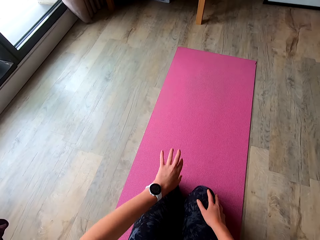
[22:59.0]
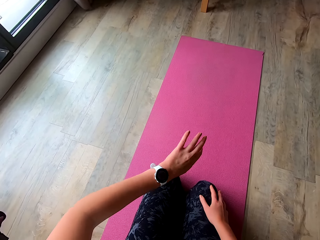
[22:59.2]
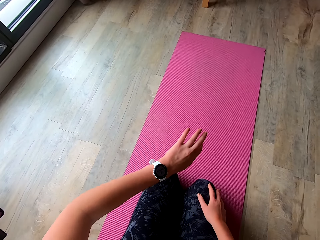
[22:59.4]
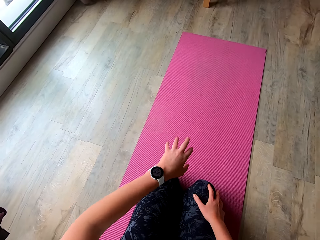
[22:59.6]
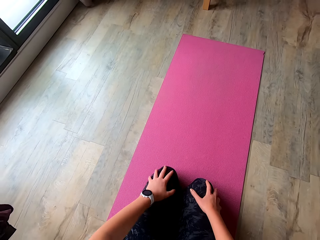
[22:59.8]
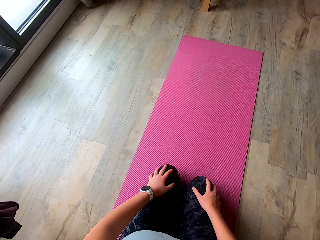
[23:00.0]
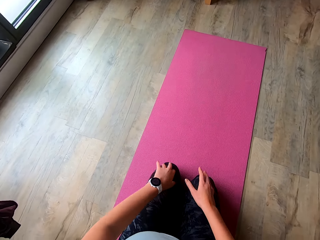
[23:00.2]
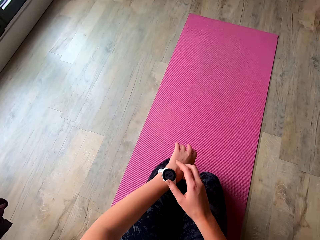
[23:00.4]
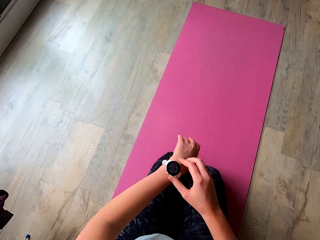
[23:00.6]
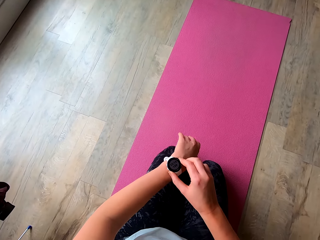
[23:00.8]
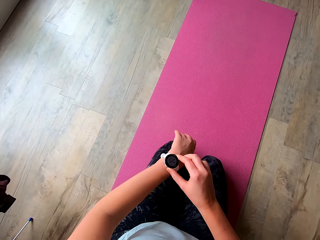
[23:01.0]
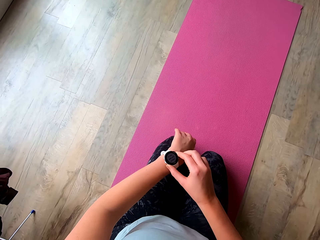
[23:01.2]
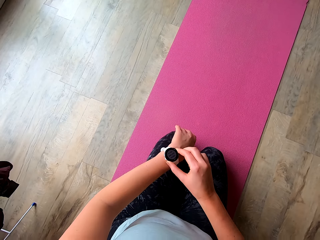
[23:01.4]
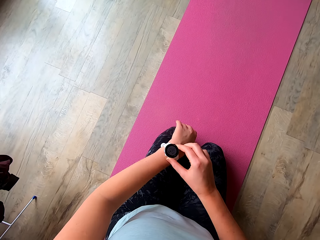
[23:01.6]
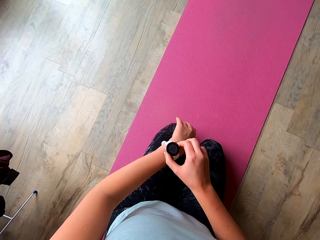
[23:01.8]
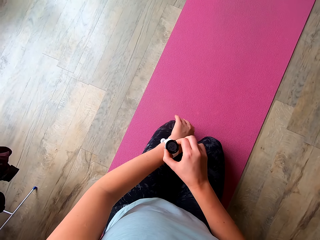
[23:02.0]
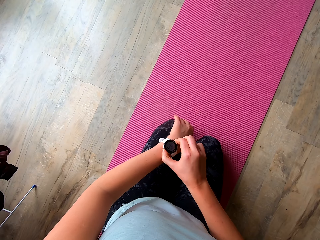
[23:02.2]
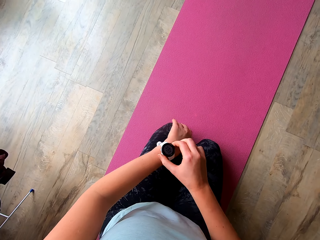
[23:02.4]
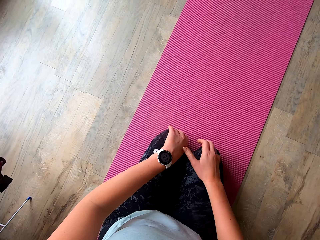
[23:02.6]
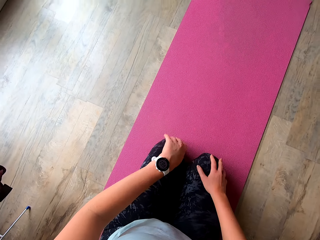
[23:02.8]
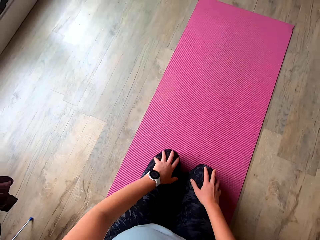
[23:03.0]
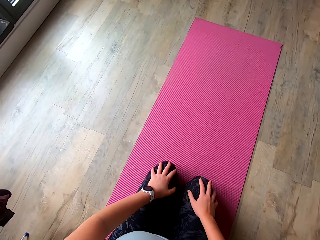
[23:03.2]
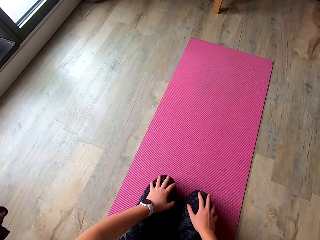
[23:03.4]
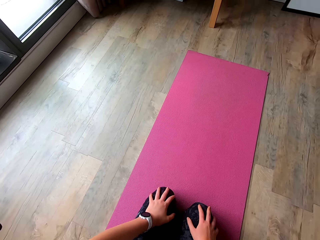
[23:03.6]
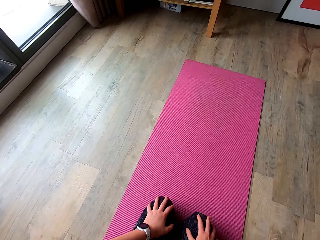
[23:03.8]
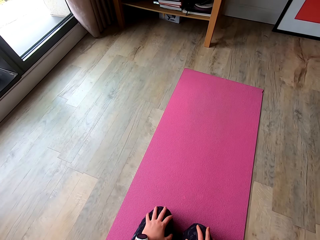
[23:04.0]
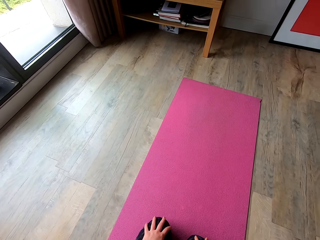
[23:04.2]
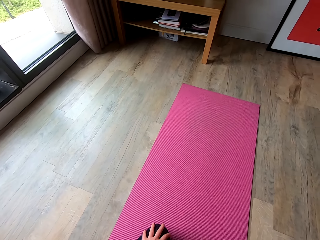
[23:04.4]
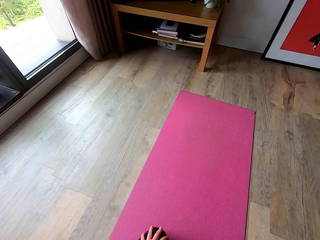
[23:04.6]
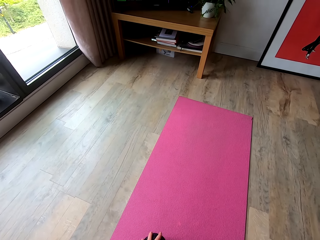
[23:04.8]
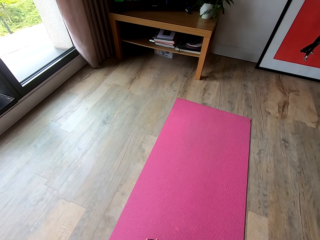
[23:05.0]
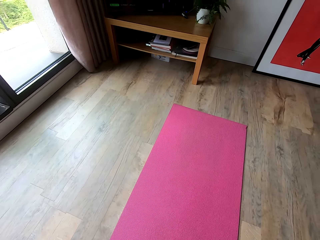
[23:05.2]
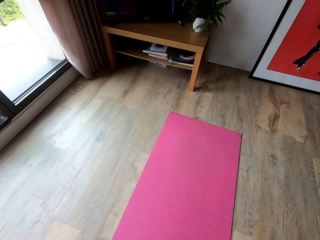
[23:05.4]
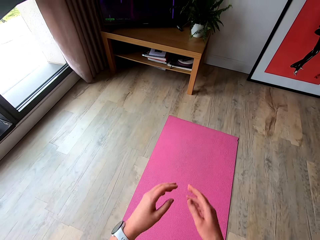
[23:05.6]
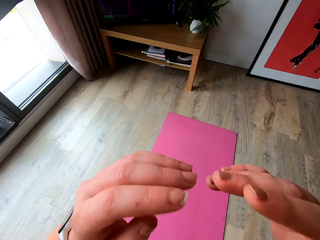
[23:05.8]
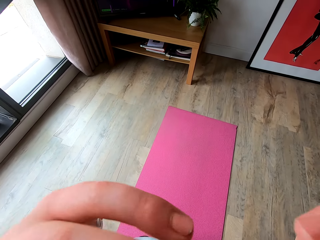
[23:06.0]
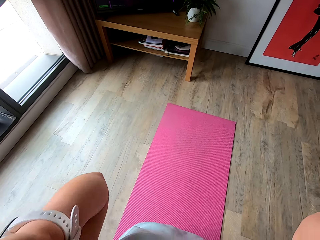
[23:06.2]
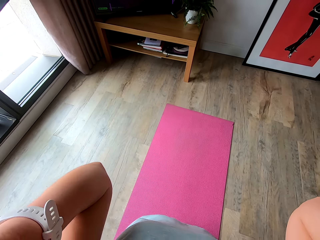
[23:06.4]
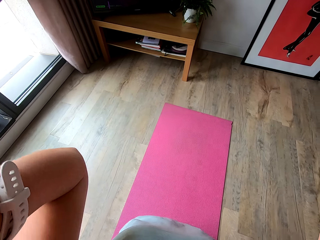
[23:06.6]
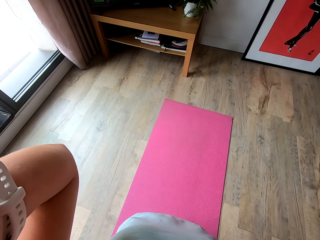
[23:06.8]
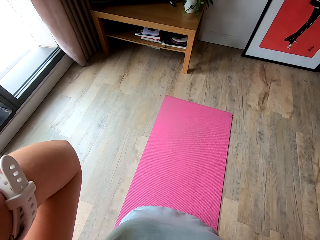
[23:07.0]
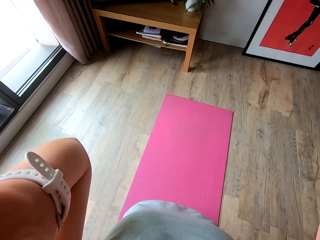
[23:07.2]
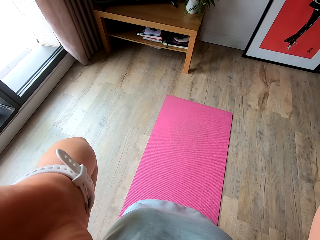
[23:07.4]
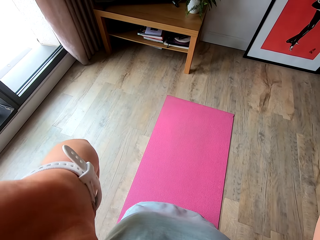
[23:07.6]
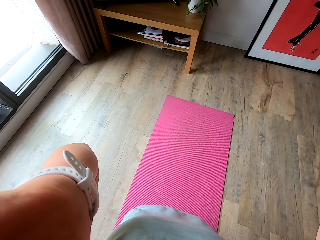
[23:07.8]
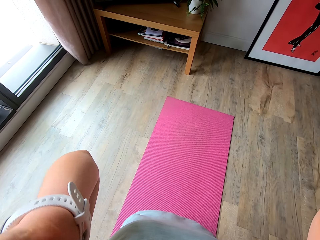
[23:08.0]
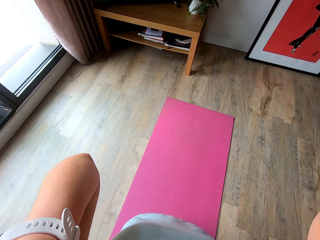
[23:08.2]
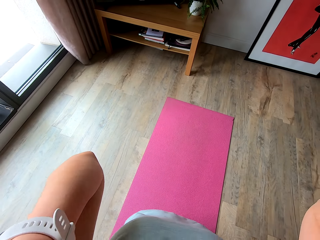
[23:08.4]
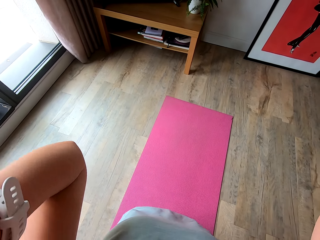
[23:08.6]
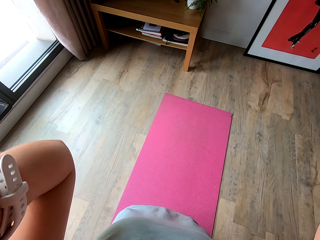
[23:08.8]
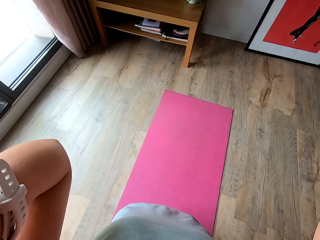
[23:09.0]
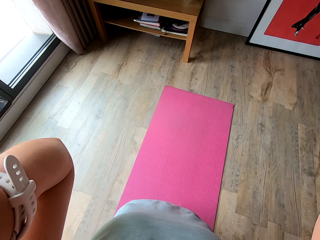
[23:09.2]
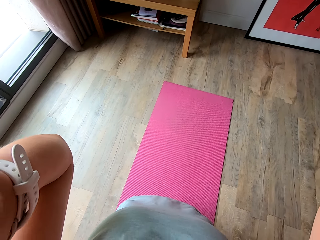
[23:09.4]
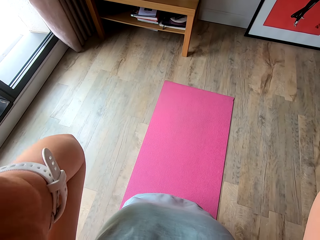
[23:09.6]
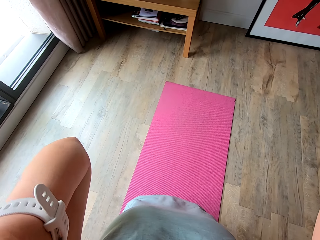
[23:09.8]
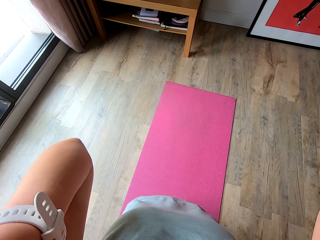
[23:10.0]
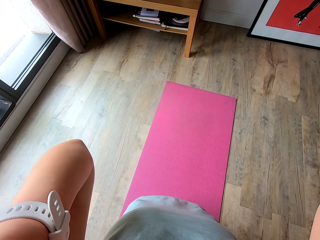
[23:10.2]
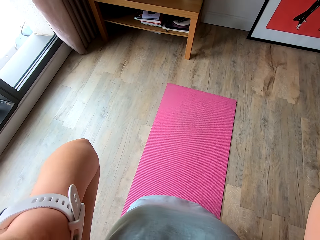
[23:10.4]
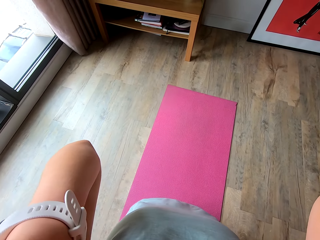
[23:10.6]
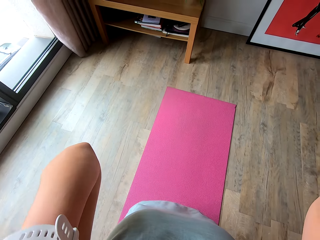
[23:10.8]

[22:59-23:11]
The camera wearer holds her knees with her hands. She looks at the watch in her left hand. She touches the watch in her left hand. She holds her knees with her hands. She adjusts the camera with her hands.

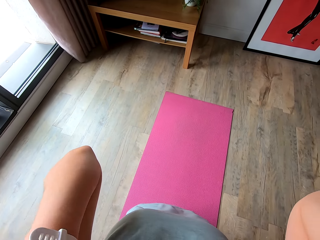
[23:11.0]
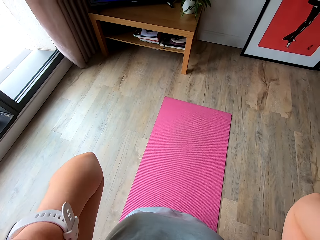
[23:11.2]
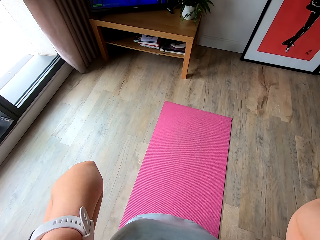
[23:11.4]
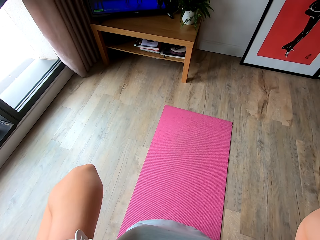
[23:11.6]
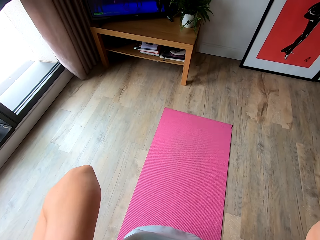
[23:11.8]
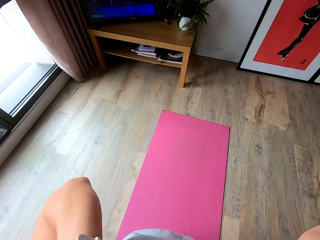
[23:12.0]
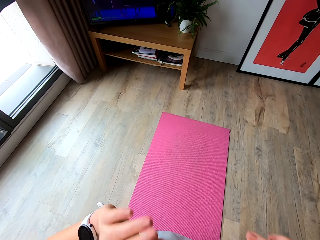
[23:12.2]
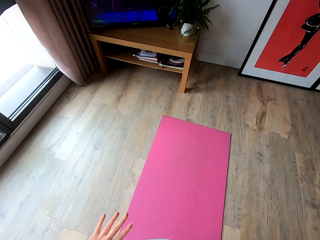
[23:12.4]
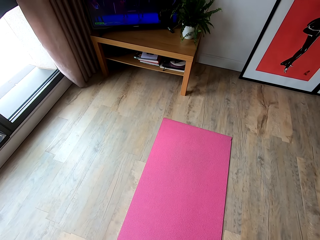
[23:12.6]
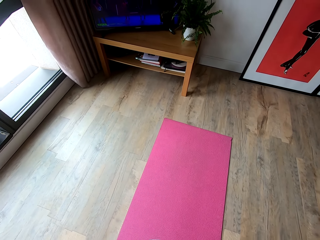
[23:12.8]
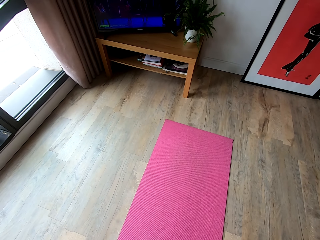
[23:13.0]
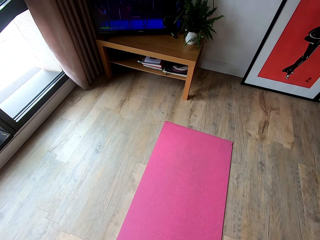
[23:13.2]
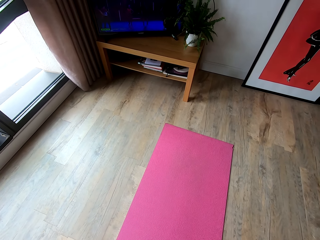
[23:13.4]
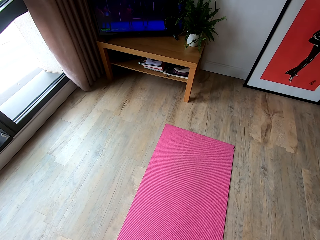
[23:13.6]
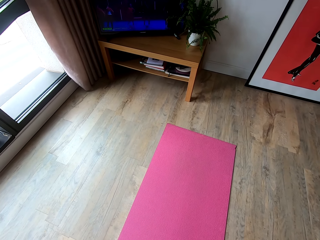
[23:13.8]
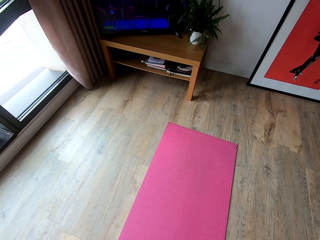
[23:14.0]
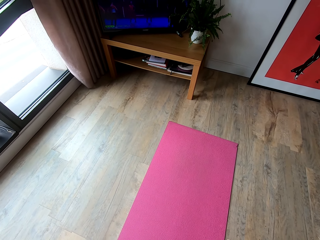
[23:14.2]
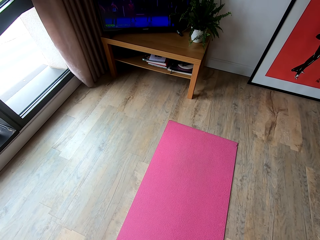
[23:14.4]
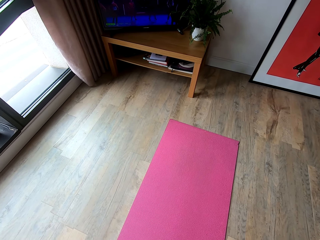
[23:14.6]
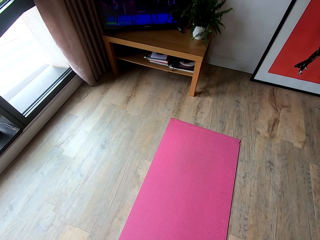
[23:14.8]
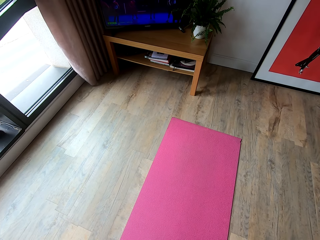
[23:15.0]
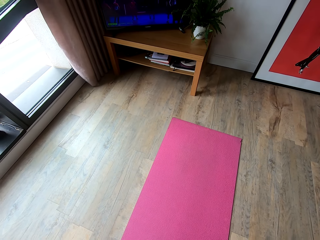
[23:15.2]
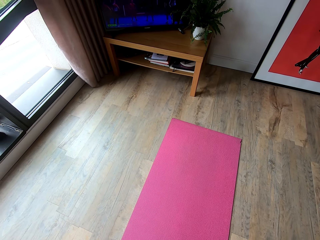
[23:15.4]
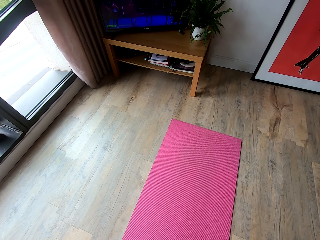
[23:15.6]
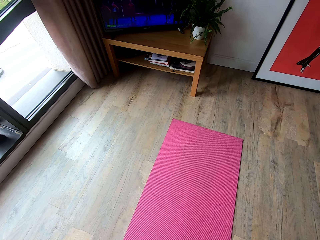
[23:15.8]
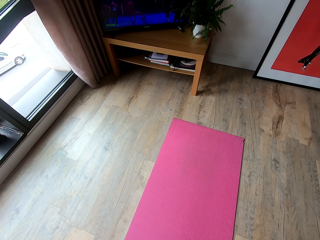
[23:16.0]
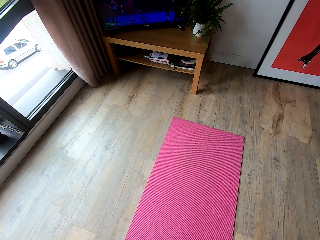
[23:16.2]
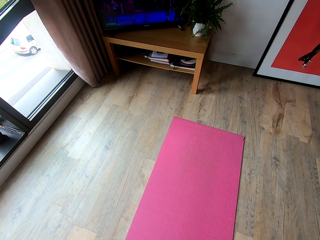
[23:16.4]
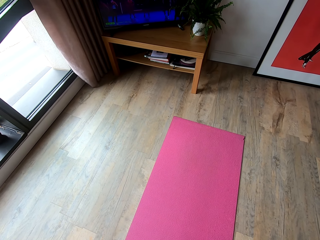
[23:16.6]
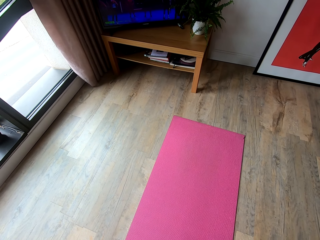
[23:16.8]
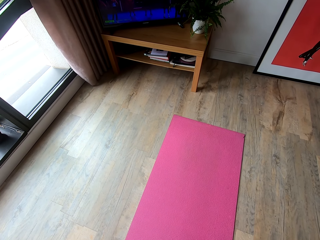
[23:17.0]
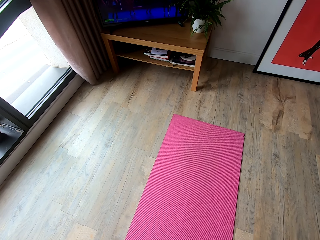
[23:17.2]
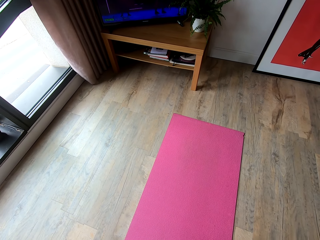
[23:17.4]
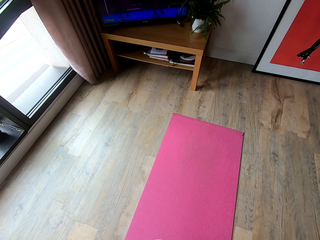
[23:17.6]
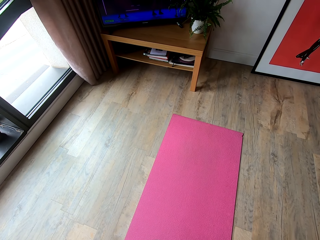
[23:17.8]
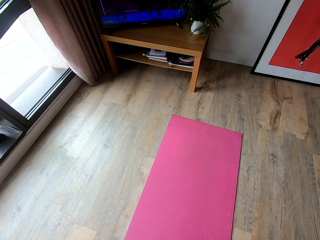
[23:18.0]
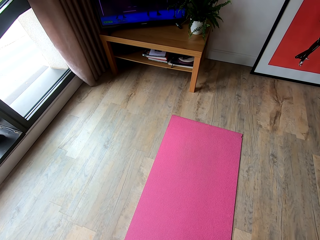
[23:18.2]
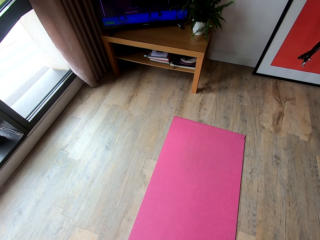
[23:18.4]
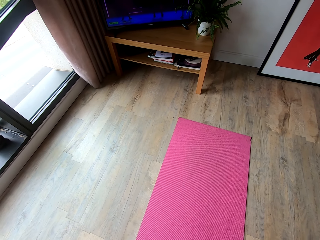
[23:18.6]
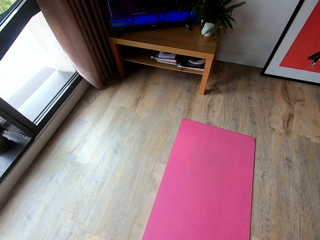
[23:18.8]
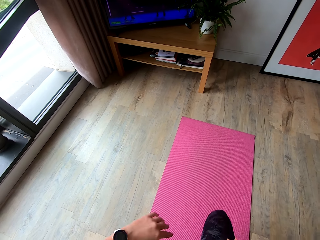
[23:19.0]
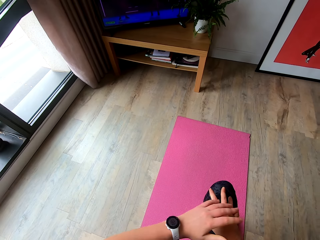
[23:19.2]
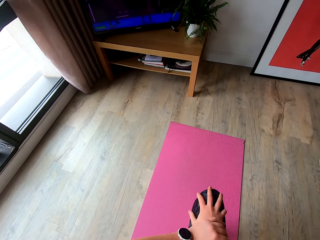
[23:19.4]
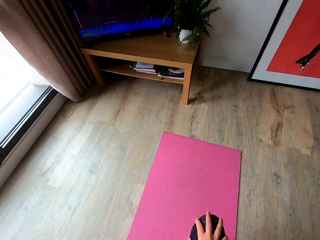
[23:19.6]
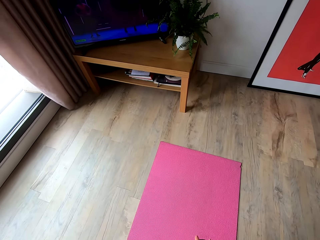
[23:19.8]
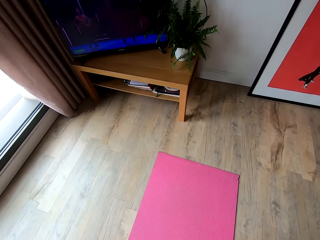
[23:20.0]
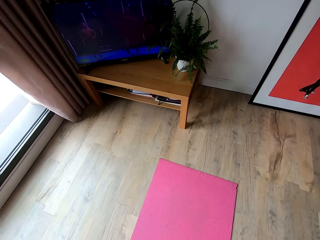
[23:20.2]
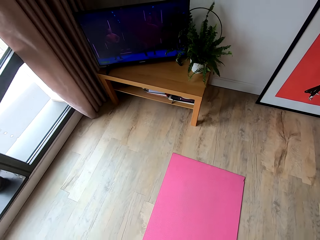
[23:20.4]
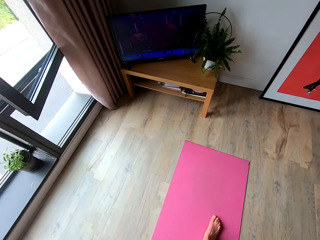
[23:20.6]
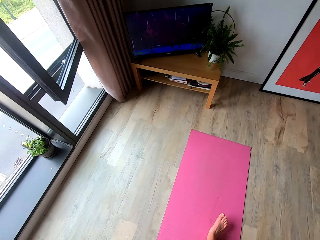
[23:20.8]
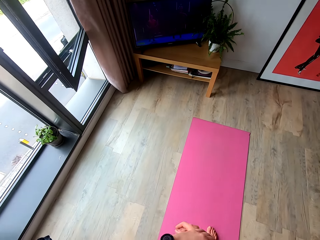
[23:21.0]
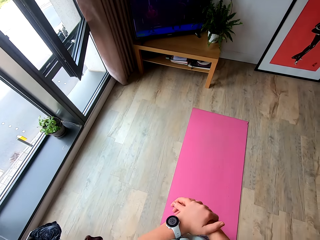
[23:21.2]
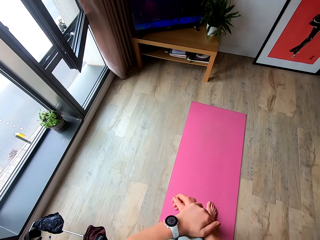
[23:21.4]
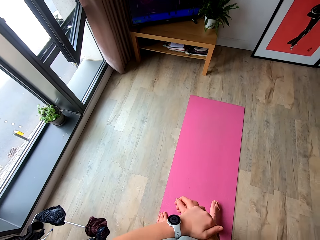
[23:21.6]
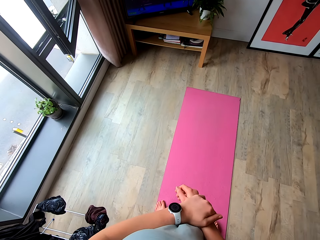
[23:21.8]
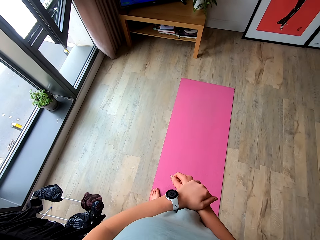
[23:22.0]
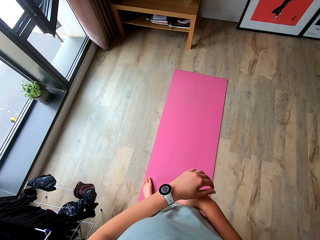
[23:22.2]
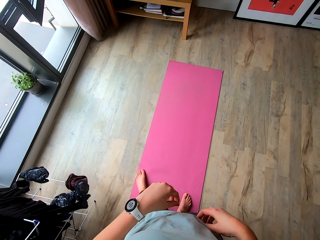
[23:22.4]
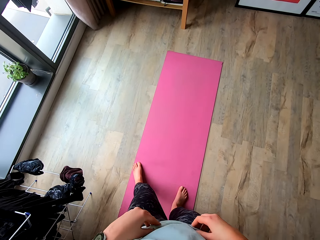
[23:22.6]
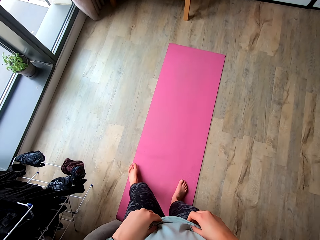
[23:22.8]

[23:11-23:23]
The camera wearer drops her hands. She holds her right knee with both hands.
